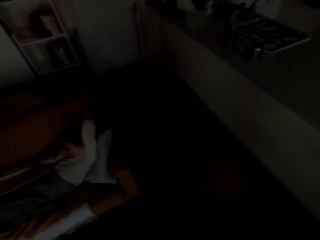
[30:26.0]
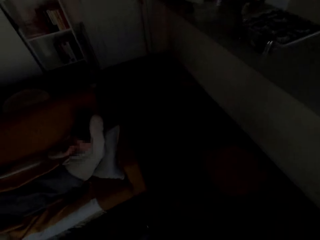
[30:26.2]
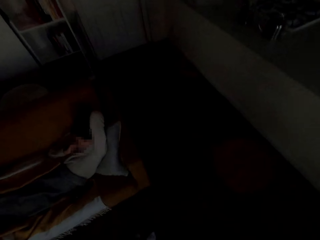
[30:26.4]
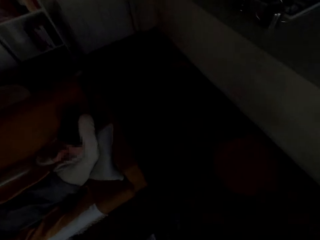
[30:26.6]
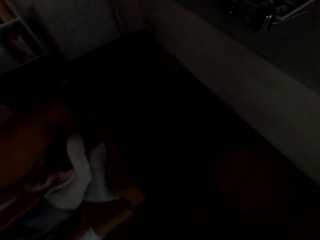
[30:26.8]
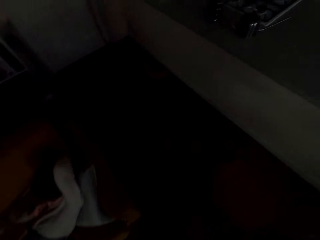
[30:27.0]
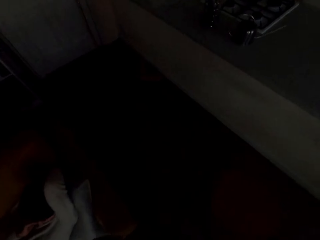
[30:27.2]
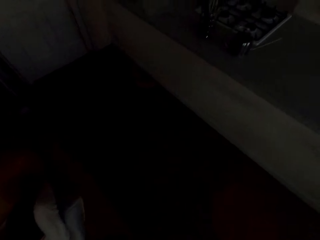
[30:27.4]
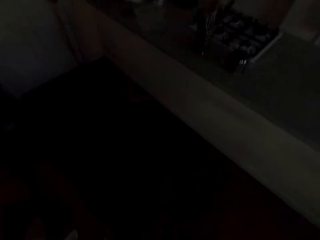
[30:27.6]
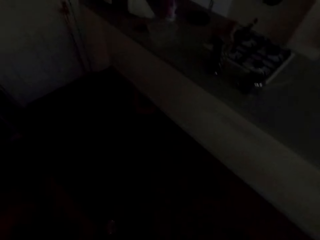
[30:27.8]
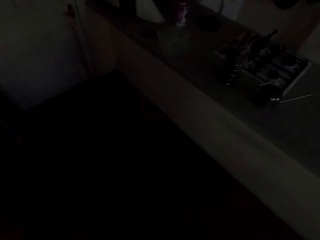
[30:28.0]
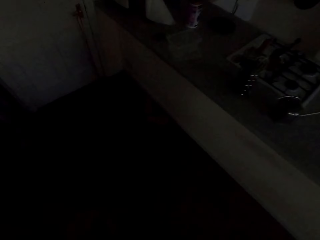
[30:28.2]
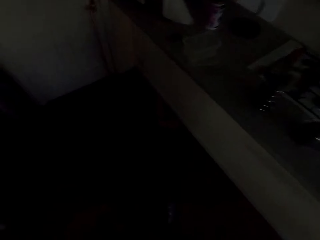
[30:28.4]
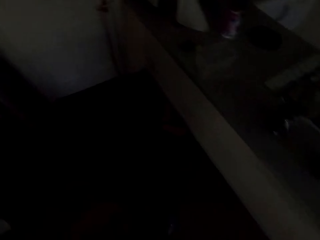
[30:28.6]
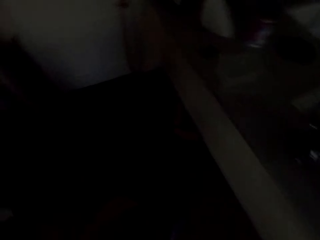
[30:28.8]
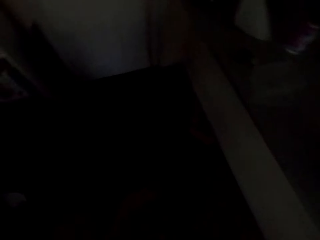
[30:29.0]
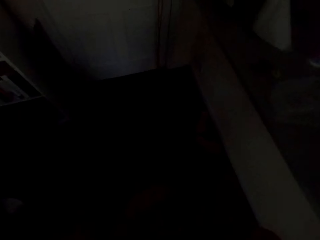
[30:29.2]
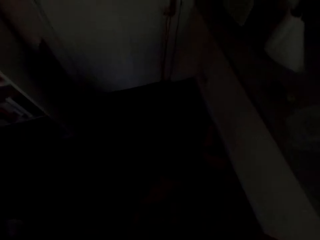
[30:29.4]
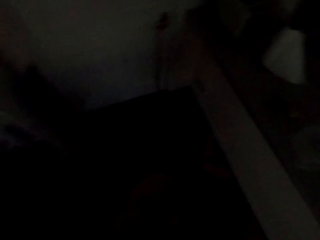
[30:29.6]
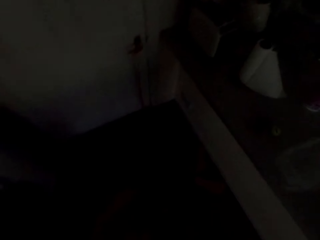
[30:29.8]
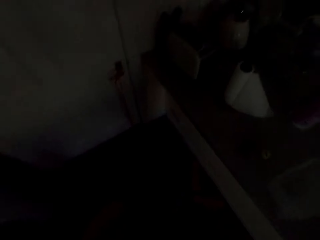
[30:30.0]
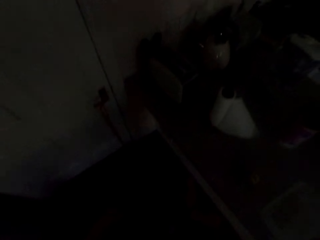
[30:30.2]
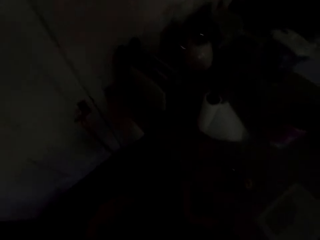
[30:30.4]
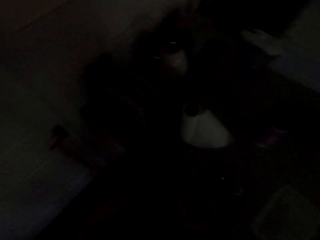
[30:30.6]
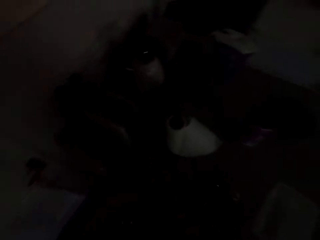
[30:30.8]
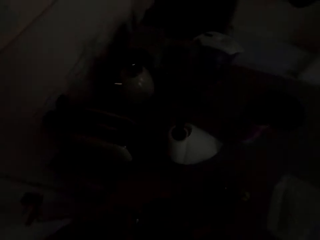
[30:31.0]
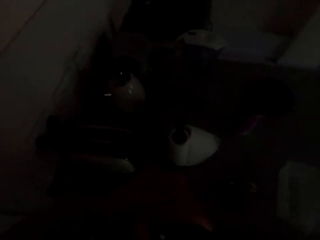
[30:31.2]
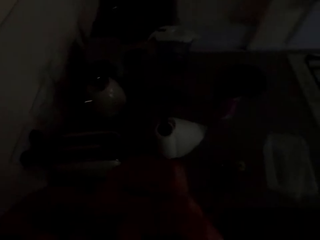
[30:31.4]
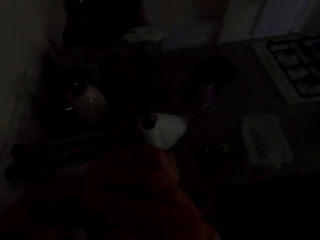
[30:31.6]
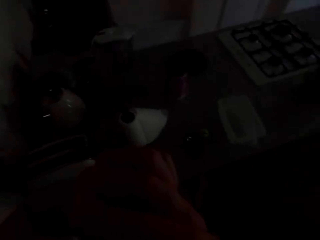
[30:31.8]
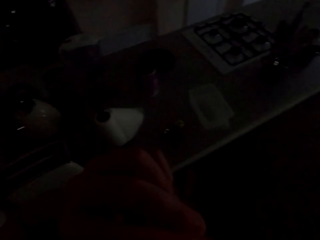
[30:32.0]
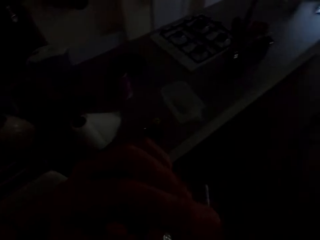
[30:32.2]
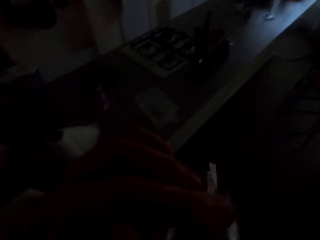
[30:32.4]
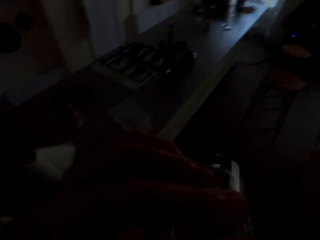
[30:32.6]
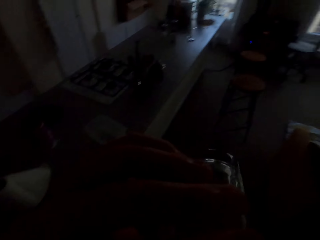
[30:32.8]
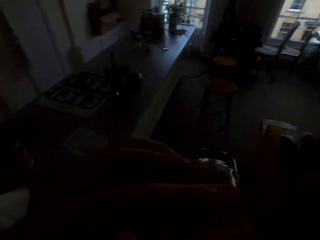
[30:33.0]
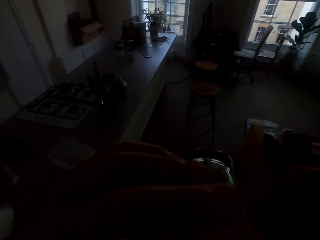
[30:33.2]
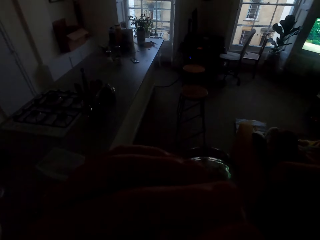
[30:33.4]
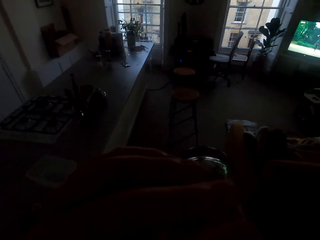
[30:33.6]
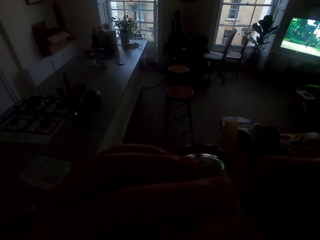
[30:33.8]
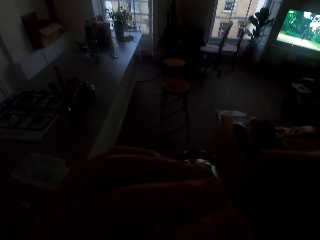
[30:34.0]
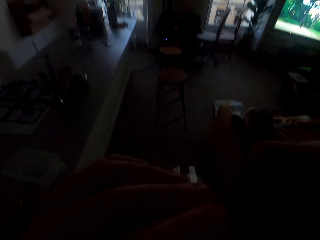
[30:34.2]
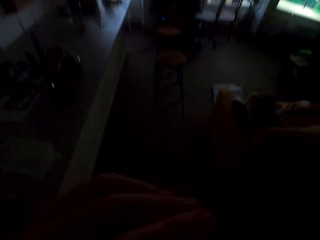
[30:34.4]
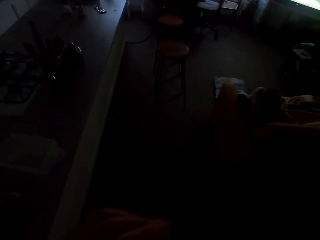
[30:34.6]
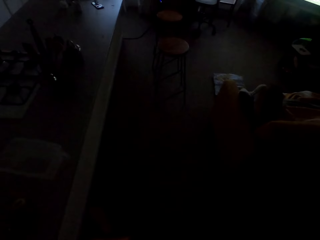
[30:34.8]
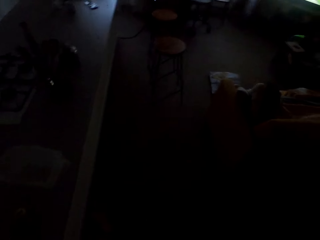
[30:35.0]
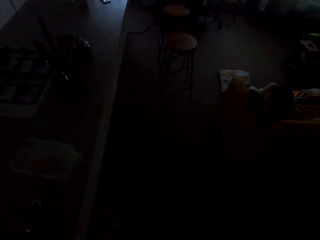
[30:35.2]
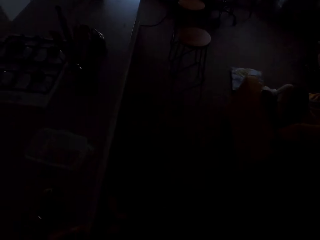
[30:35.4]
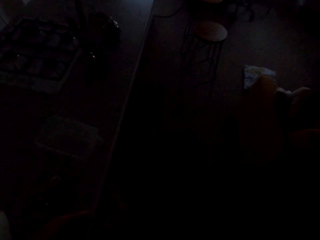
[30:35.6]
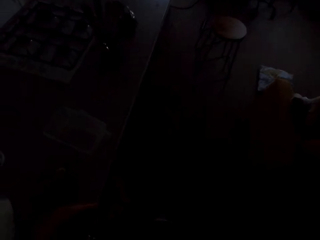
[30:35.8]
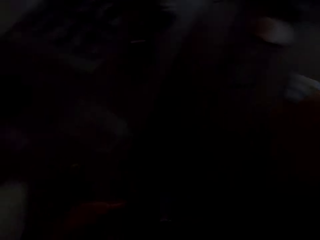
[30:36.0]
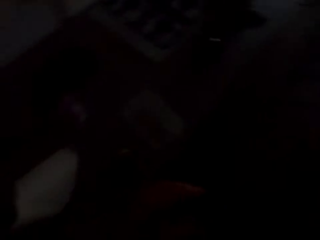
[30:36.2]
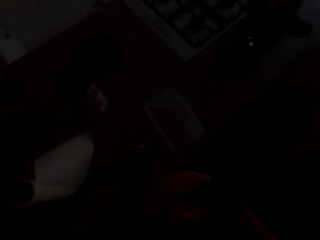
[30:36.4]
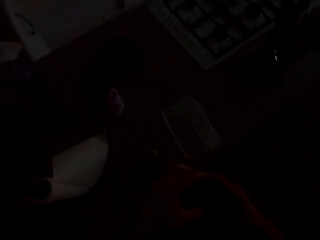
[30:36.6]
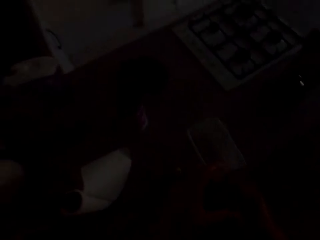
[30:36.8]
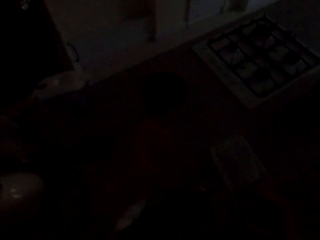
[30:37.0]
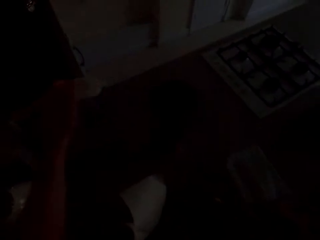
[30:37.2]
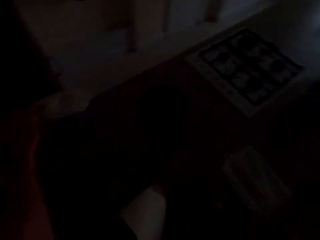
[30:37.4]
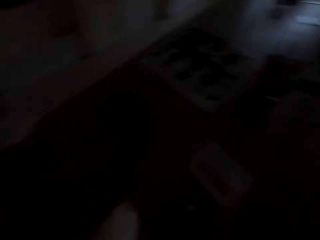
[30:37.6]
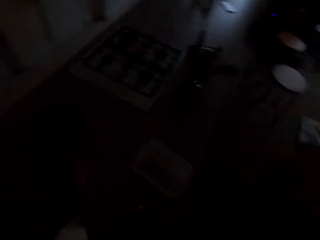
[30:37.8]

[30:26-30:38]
The camera wearer drinks some water.

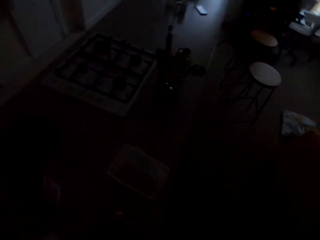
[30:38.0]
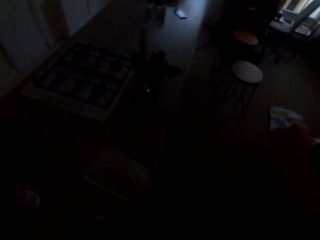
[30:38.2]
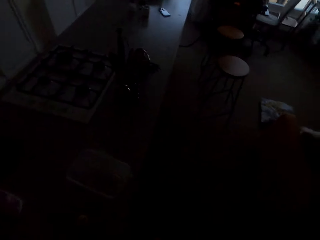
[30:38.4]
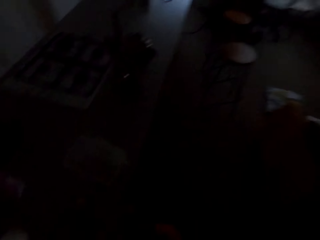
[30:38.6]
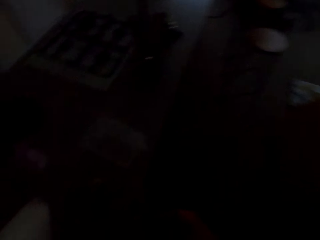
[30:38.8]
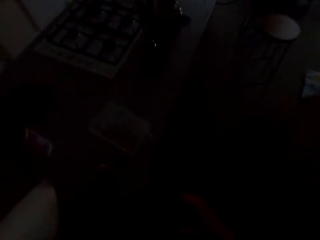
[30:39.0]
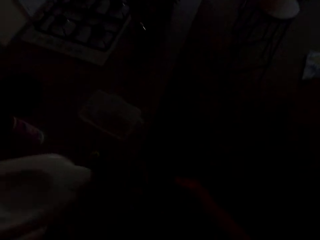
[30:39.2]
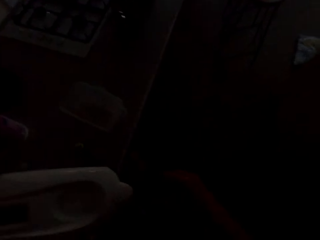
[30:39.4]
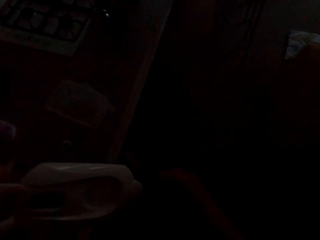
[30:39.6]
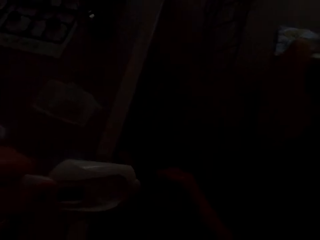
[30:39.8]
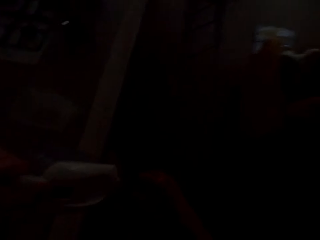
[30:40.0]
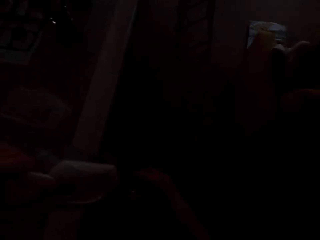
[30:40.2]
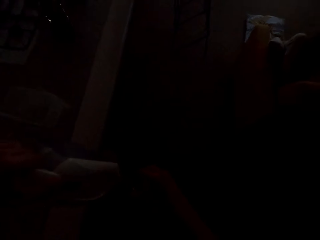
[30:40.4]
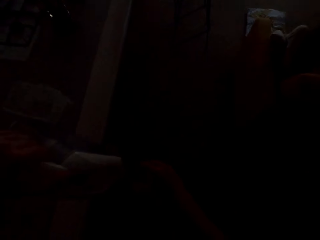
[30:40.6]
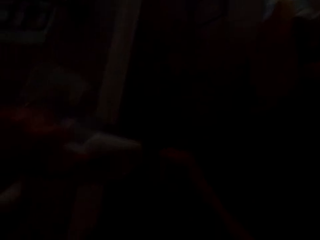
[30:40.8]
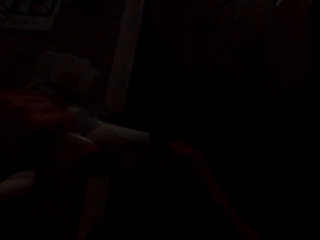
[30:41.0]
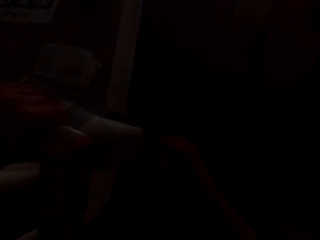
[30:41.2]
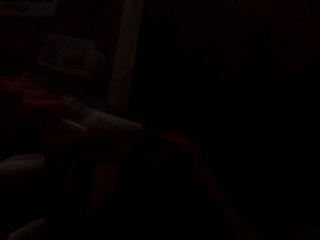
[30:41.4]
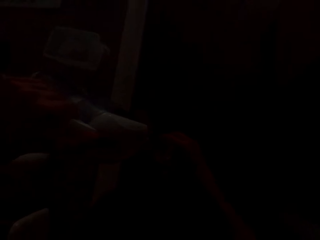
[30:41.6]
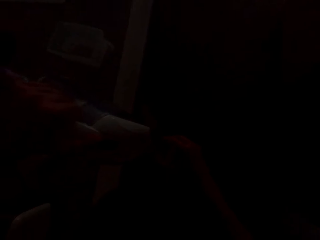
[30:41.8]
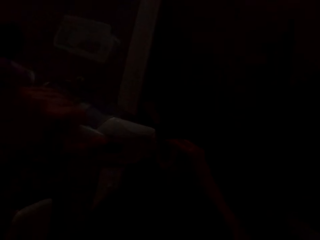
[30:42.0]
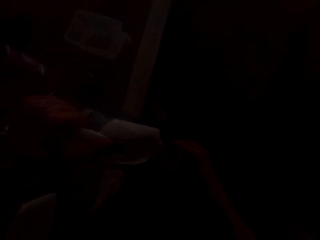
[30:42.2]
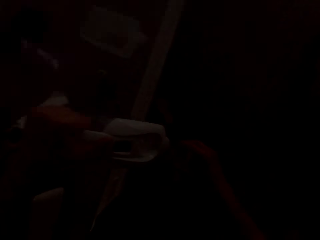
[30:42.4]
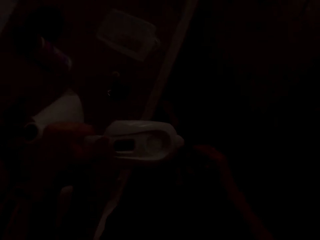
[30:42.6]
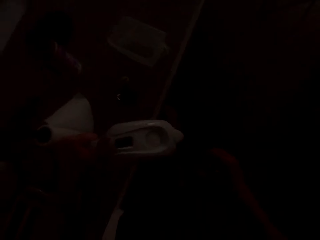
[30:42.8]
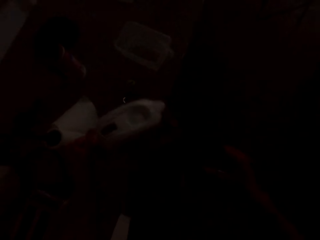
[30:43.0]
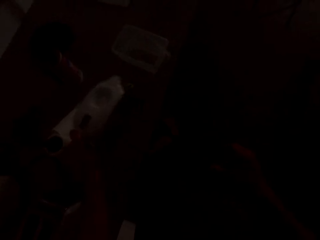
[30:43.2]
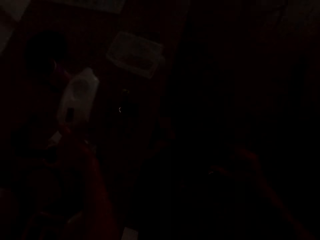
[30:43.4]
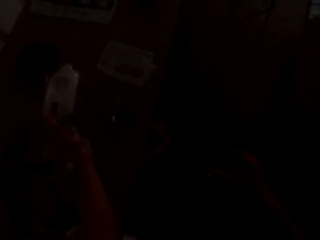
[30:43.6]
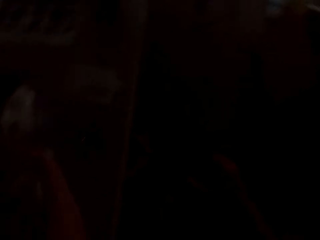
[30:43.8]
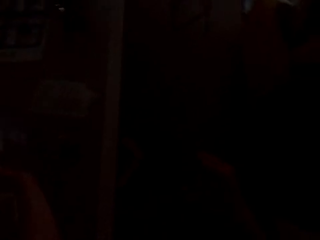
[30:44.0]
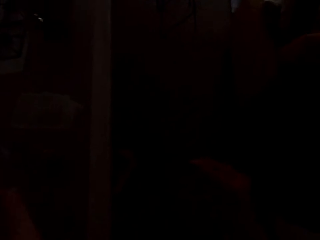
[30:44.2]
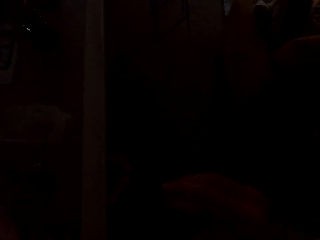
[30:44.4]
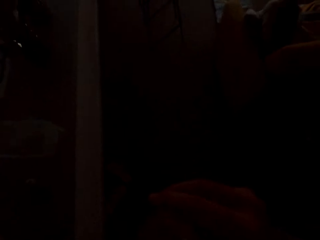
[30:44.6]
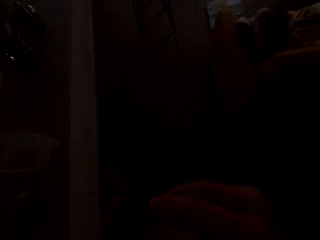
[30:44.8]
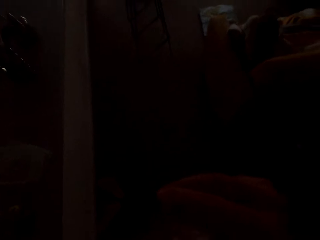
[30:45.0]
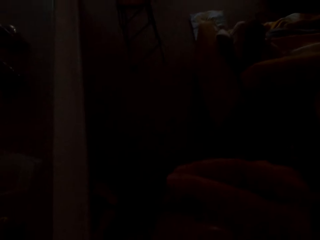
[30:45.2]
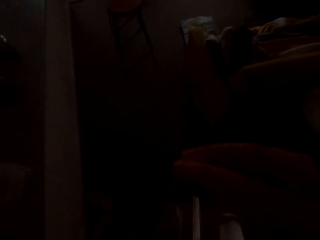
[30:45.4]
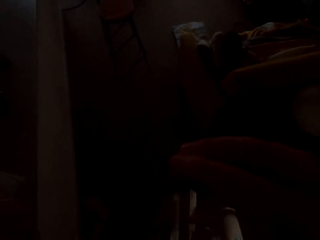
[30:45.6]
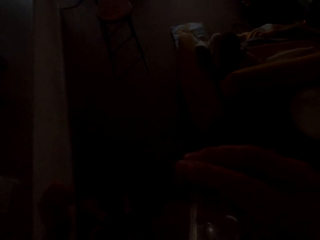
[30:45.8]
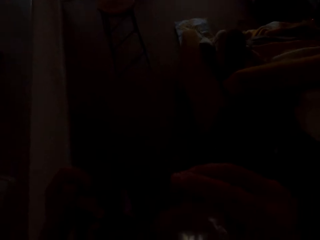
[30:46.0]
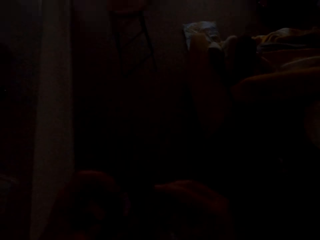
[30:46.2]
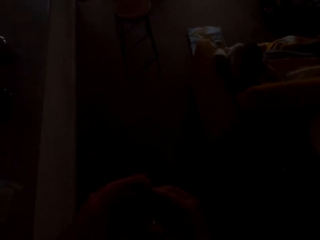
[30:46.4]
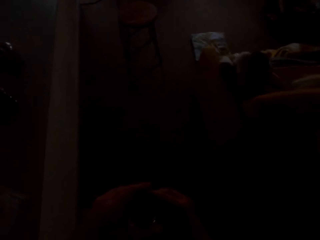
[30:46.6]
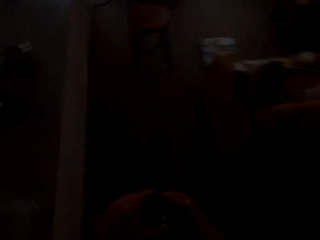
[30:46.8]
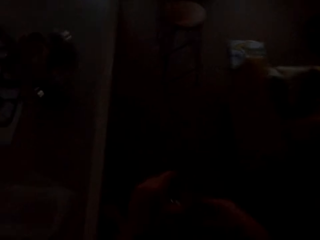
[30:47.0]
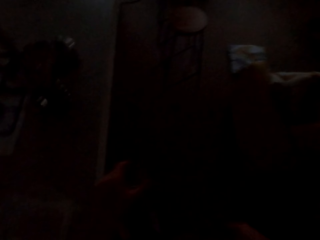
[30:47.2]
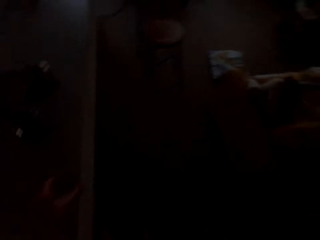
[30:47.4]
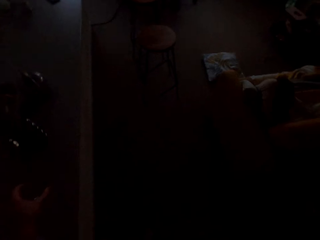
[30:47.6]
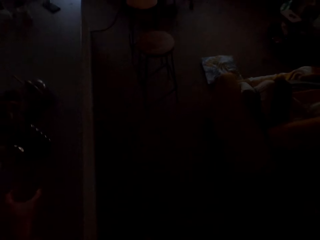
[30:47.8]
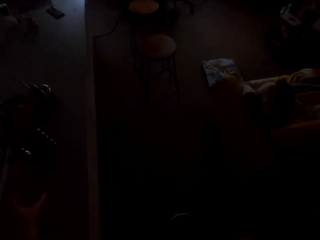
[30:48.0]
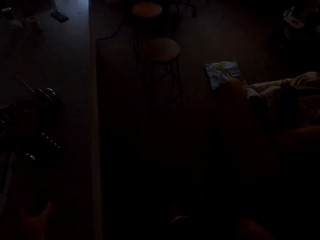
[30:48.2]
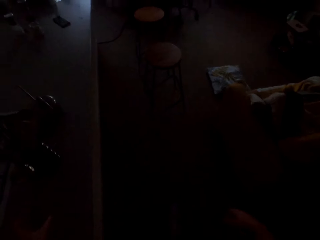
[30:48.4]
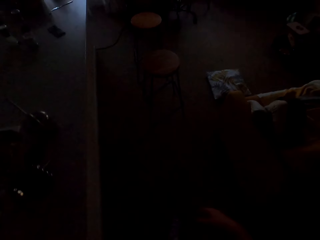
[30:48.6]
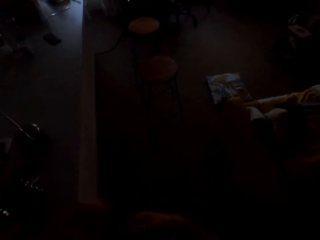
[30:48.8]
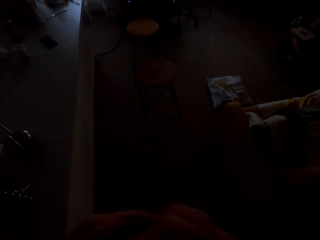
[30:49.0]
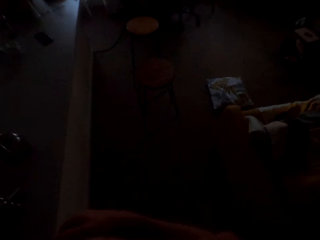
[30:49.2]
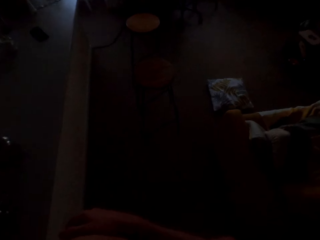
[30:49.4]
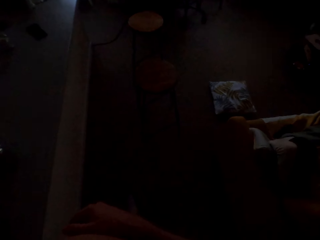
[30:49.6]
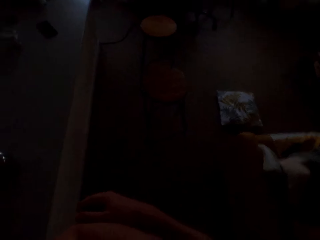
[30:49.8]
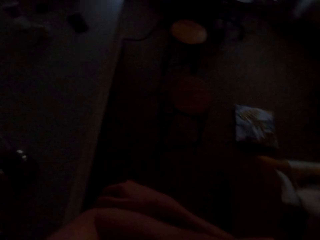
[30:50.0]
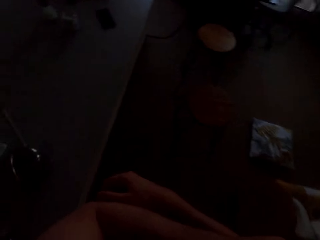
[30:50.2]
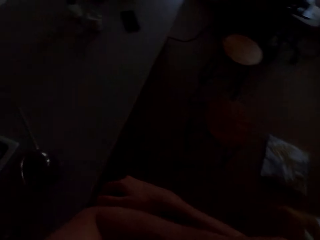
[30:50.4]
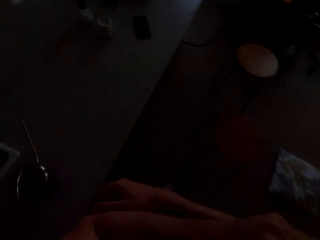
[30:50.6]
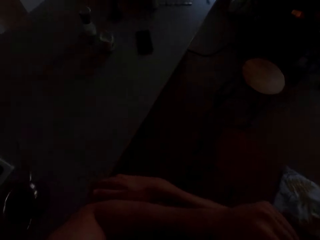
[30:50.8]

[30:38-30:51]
The camera wearer adds more water in the glass. They pour water on the glass, drink more water, and place the glass of water on the kitchen counter.
